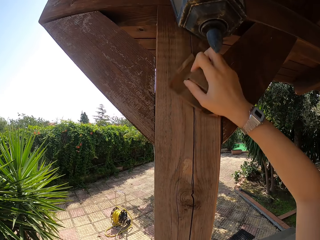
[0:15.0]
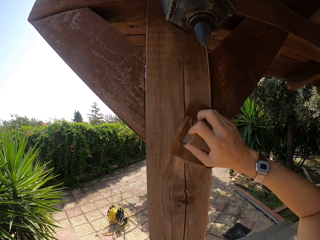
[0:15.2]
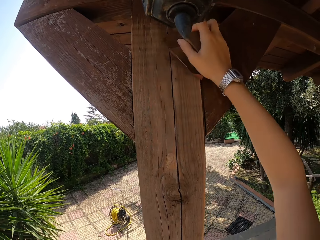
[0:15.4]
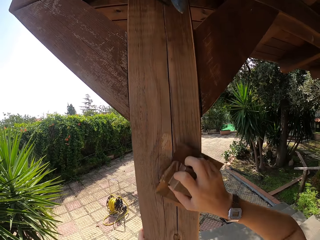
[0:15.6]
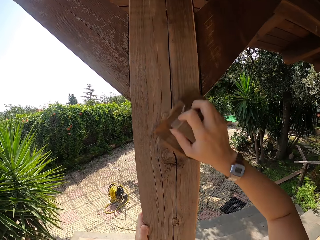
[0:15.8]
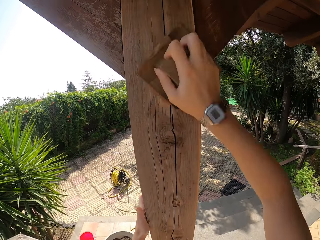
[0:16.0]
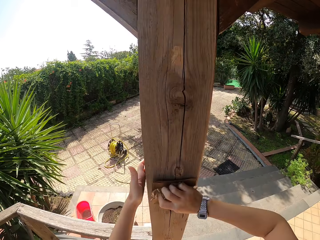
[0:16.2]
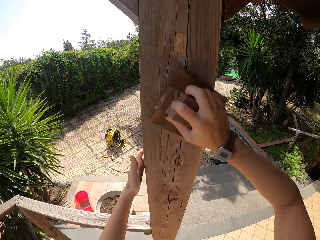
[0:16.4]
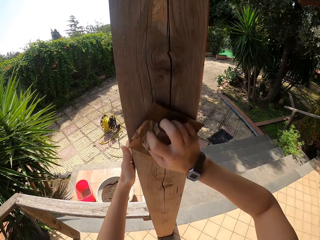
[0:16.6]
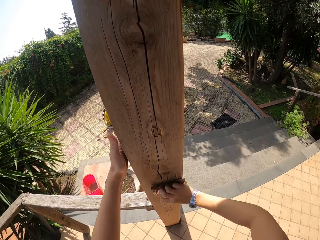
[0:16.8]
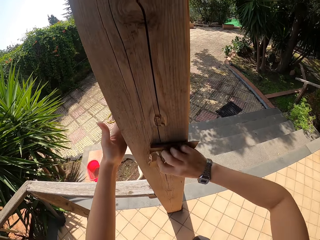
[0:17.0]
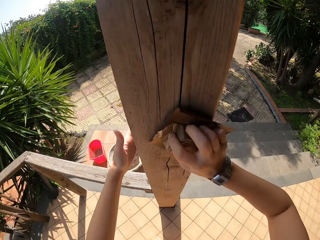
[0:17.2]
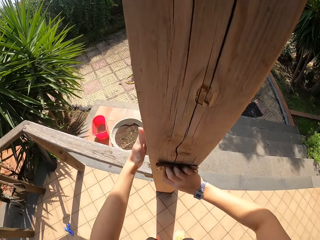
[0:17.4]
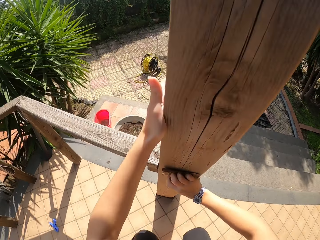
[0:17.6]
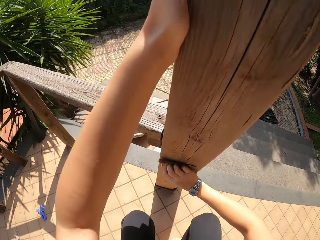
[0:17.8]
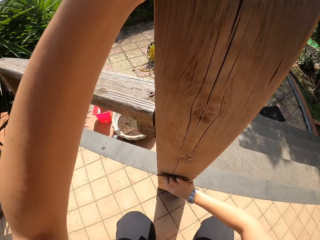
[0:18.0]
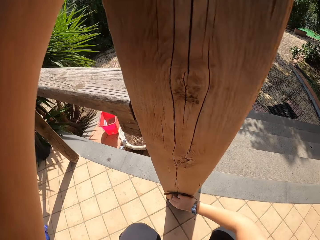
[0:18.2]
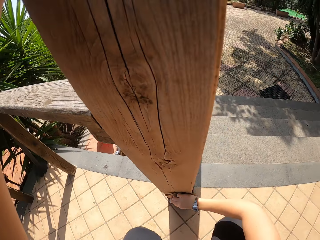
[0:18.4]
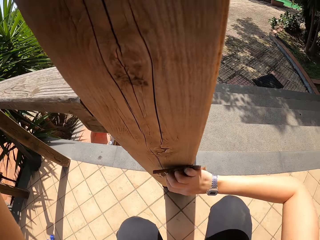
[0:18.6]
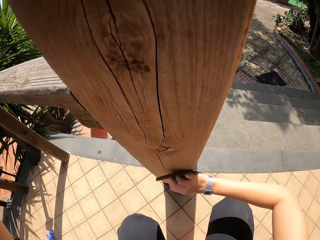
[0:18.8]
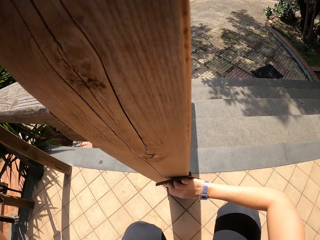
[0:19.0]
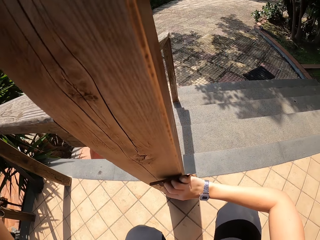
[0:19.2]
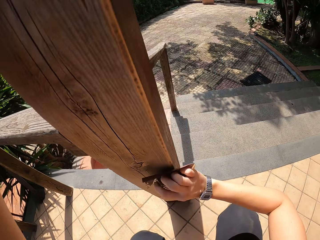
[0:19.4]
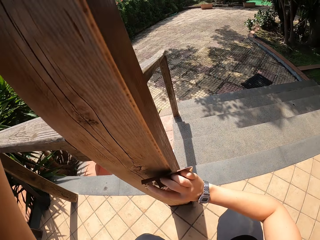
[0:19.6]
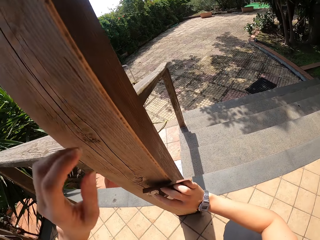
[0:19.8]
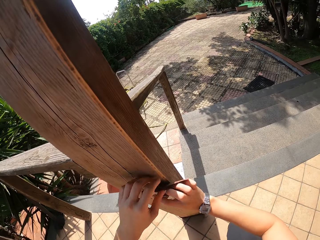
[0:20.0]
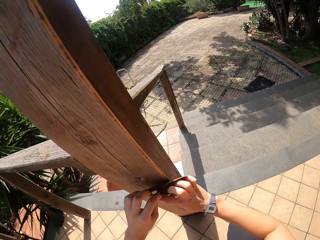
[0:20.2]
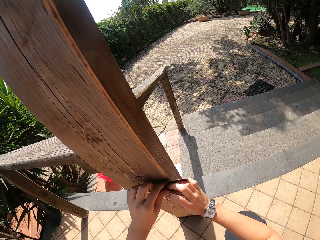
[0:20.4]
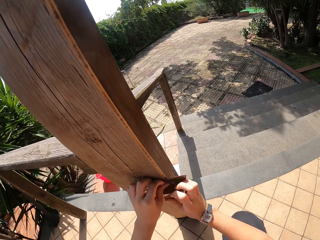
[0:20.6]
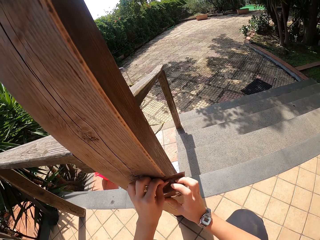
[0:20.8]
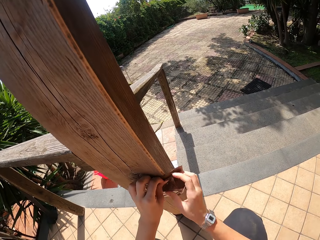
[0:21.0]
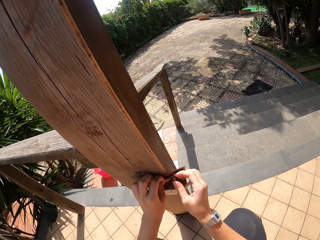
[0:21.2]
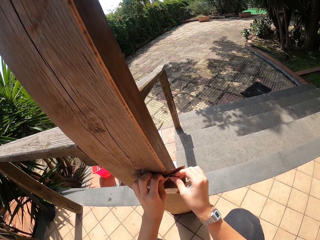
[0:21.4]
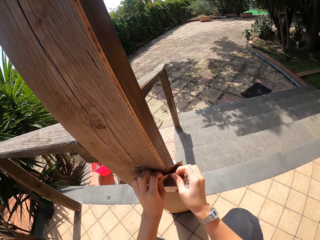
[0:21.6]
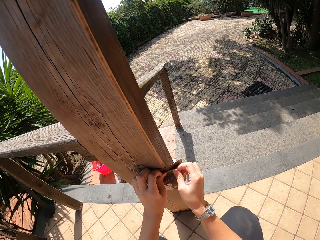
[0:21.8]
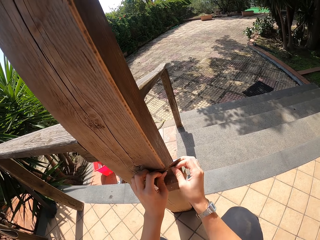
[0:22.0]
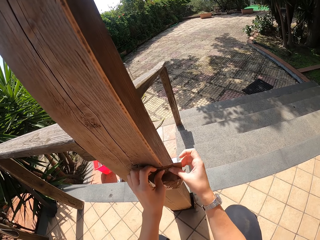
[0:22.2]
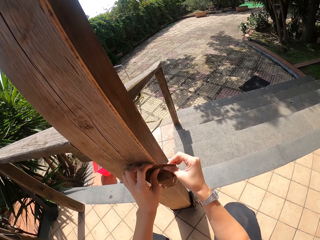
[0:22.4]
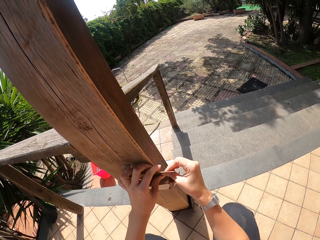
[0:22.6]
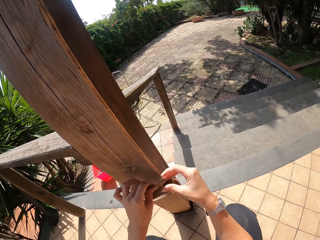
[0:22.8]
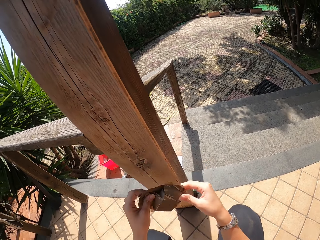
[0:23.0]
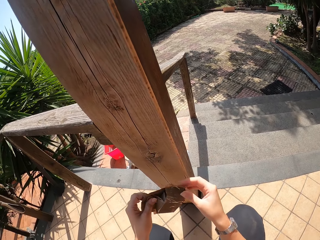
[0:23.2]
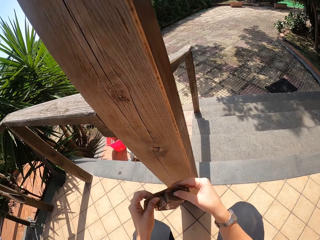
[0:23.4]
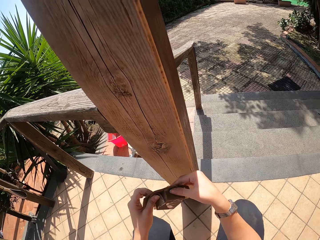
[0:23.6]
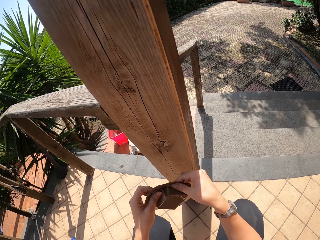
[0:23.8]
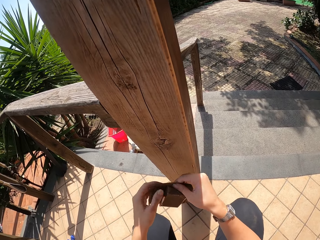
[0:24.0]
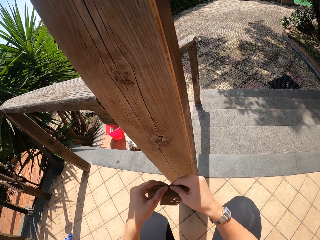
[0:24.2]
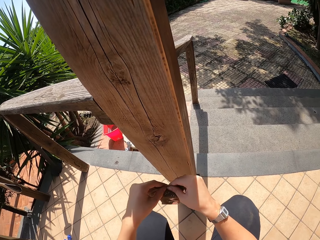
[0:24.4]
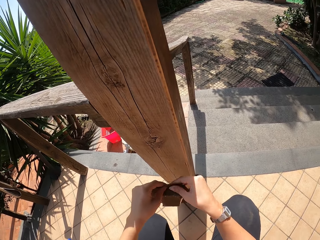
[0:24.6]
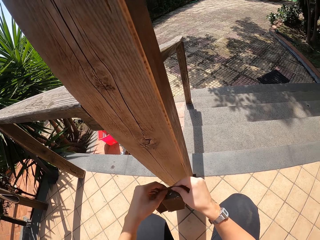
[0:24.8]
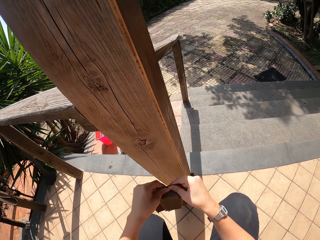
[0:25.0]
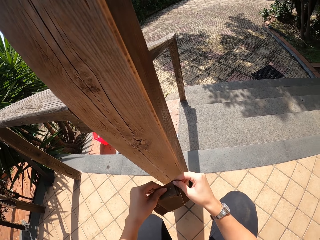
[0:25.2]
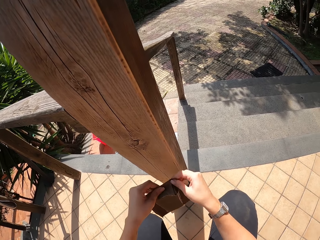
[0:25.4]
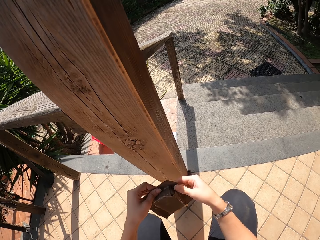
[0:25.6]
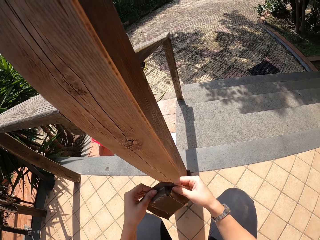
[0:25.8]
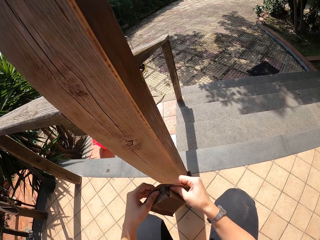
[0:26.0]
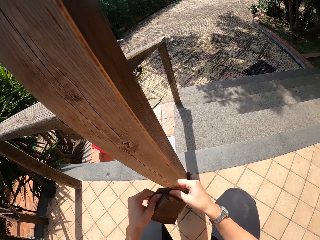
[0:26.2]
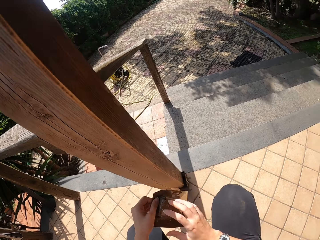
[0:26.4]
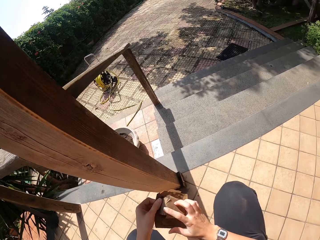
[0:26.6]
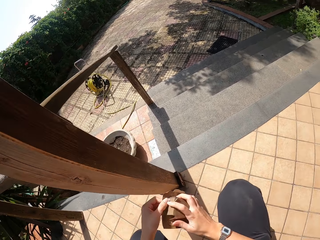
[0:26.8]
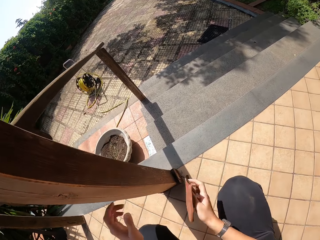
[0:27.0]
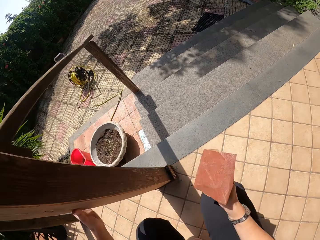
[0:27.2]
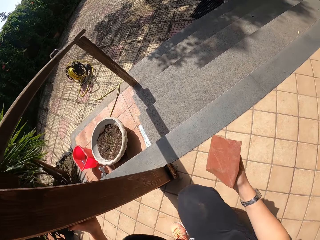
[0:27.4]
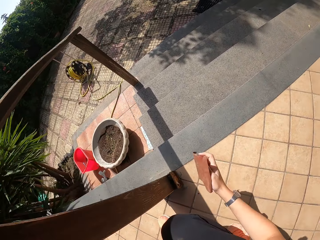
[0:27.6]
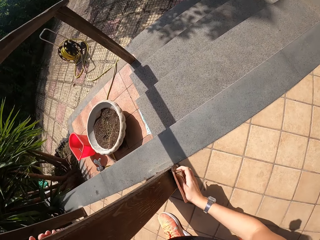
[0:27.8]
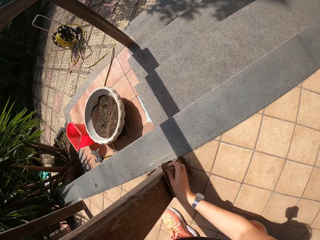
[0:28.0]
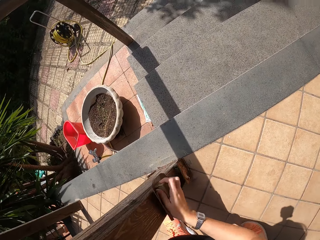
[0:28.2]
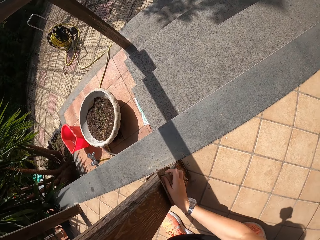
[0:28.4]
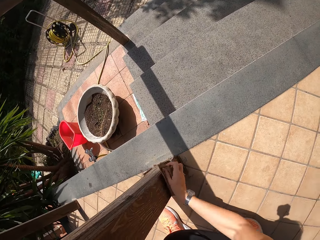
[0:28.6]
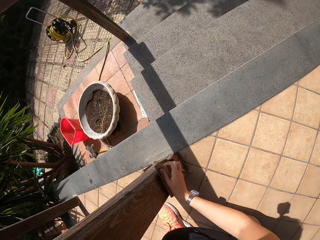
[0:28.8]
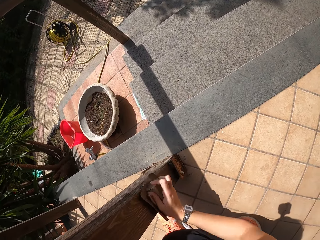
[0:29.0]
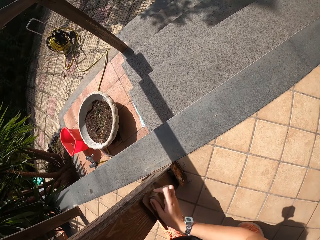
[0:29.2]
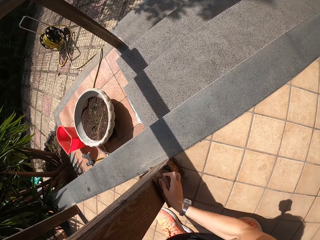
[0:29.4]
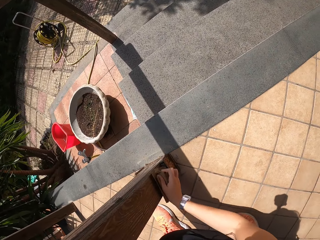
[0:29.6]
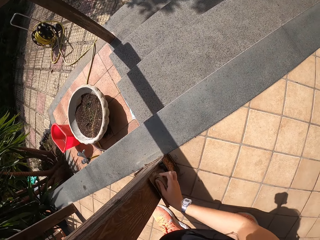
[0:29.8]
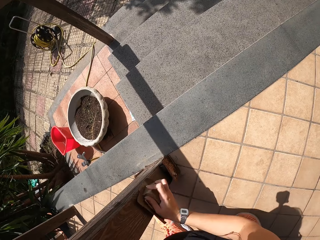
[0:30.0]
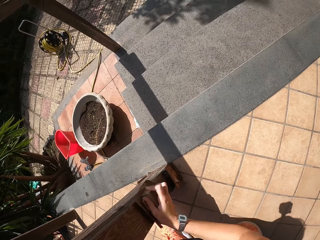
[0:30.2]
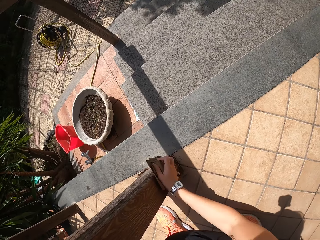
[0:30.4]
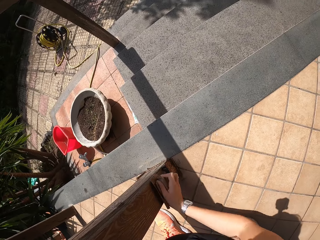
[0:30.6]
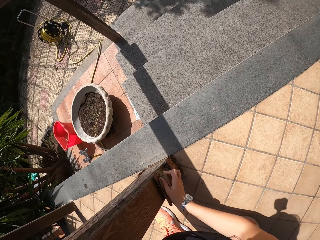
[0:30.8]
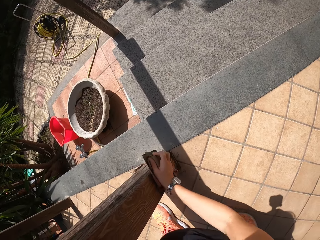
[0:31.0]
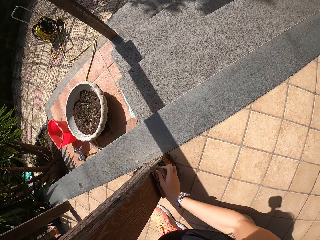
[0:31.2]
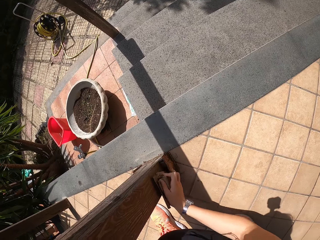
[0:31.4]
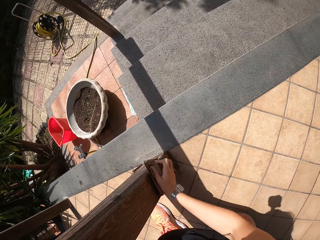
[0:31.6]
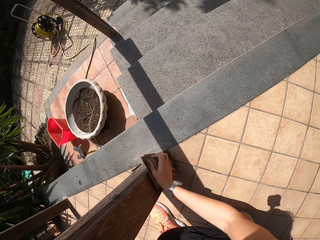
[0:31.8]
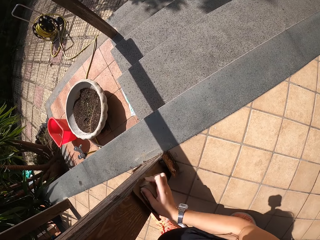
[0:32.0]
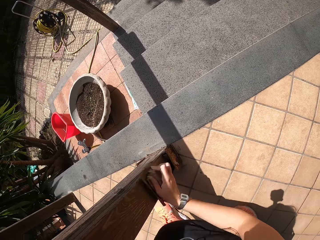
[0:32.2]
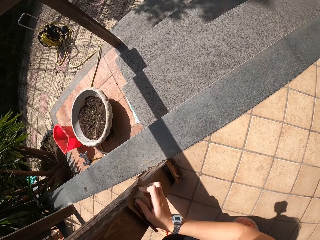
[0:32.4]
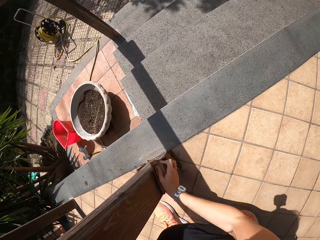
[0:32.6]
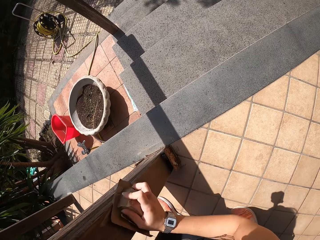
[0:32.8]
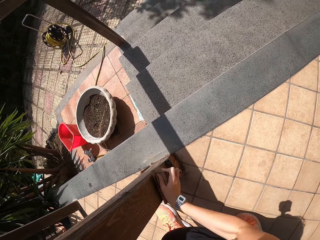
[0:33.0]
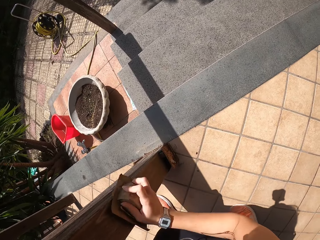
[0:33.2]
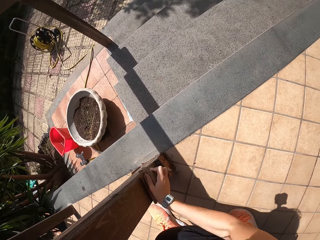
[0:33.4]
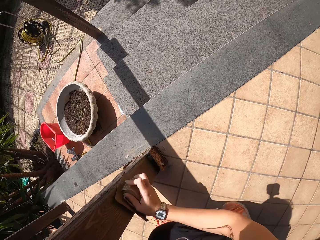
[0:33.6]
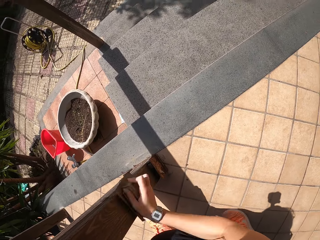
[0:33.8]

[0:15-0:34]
The camera wearer bends. She adjusts the sandpaper. She folds the sandpaper in order. She sandpapers the balcony wooden pillar with her right hand.

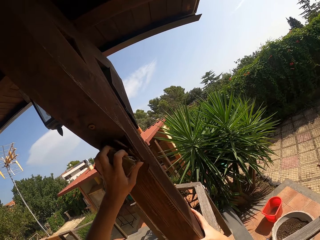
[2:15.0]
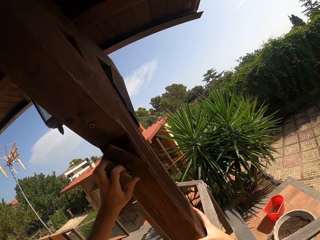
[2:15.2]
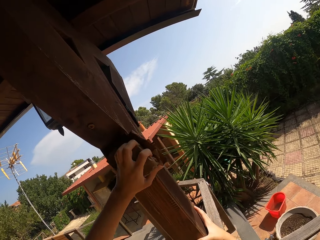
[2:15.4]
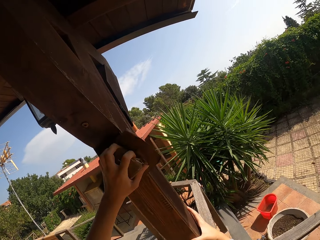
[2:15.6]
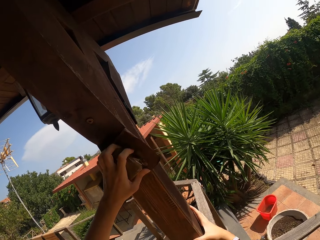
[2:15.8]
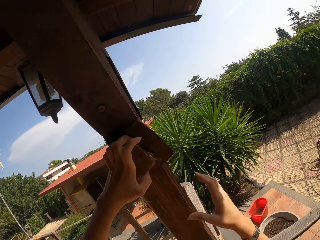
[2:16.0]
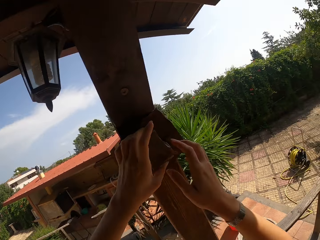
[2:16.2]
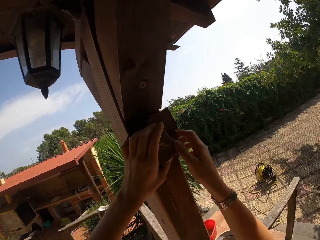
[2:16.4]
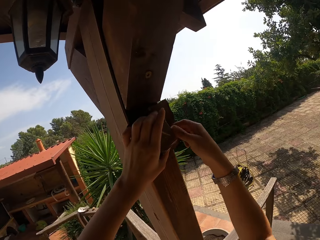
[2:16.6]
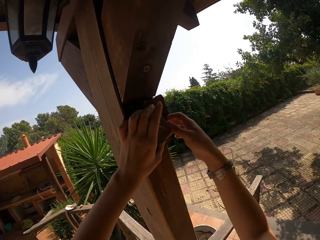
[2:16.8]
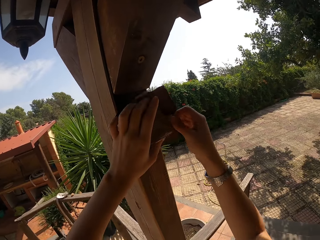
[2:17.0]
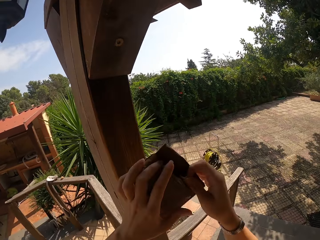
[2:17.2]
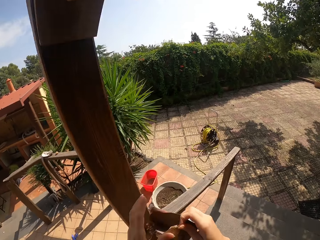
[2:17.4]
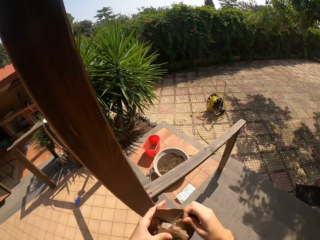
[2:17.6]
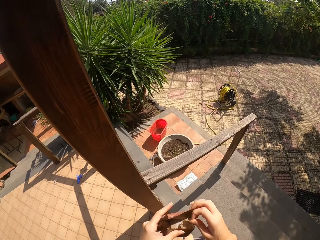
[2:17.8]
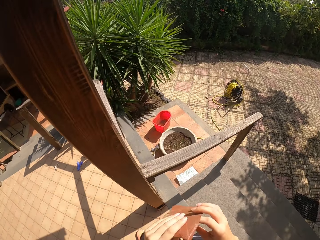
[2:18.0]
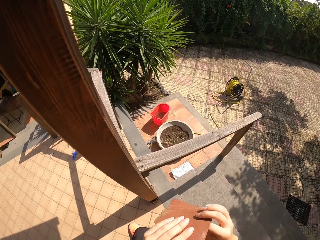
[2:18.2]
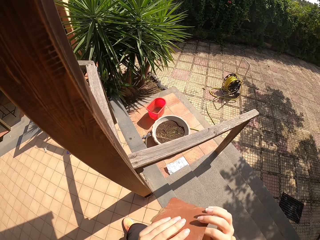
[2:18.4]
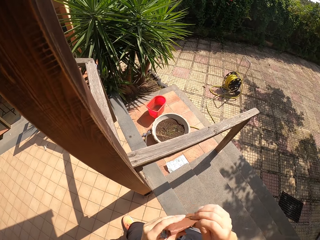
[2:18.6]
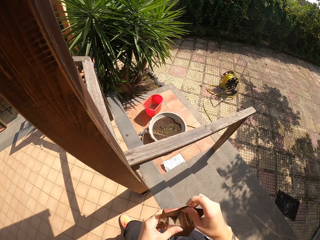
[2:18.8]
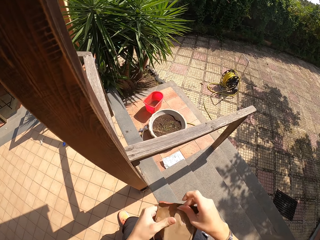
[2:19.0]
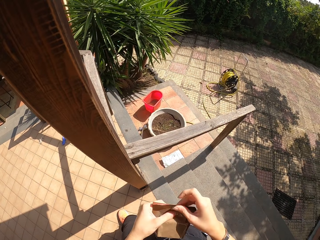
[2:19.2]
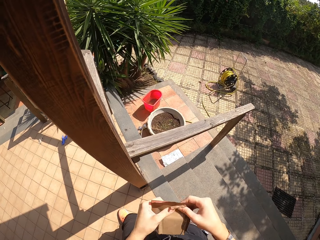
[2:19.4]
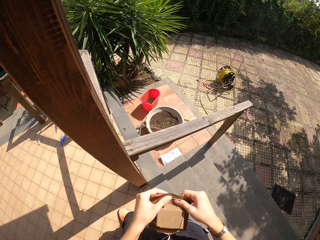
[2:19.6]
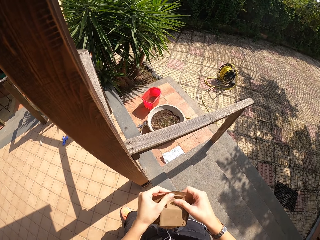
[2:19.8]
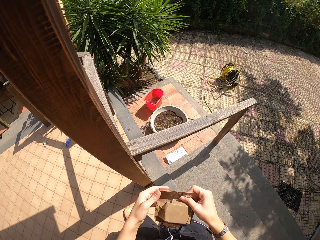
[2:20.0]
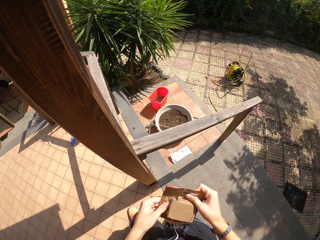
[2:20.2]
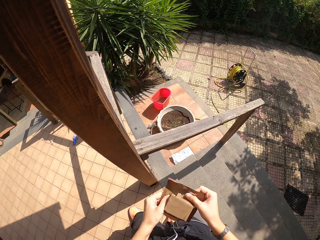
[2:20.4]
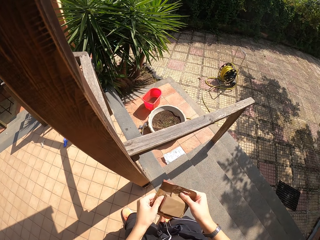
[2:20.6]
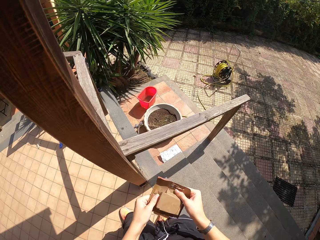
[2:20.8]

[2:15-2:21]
The camera wearer folds a sandpaper in order. They adjust the sandpaper.
